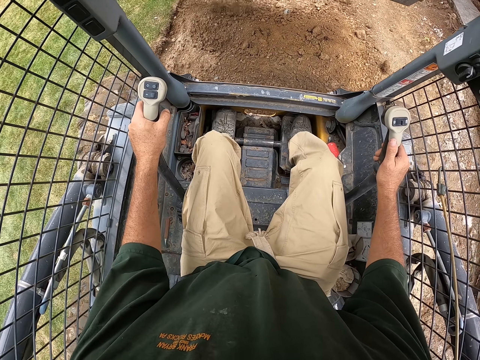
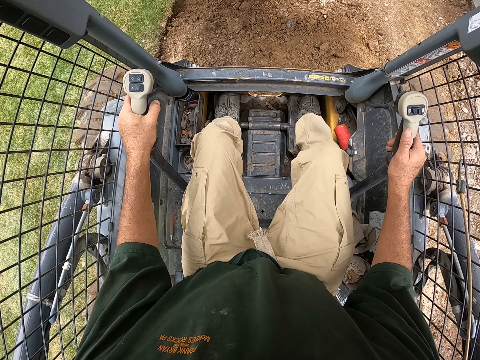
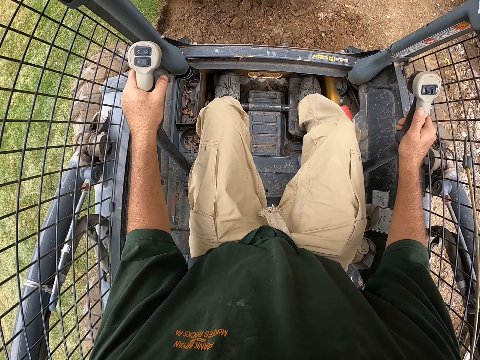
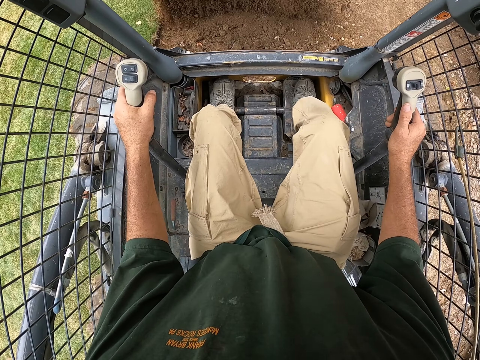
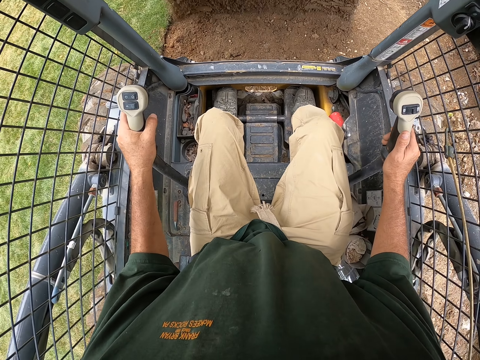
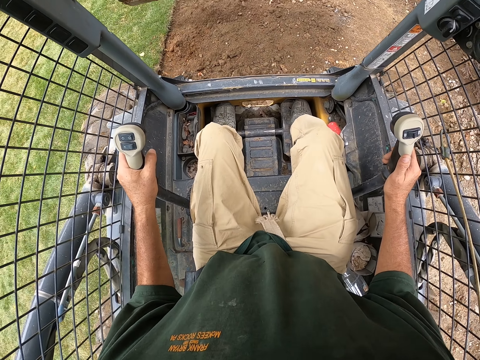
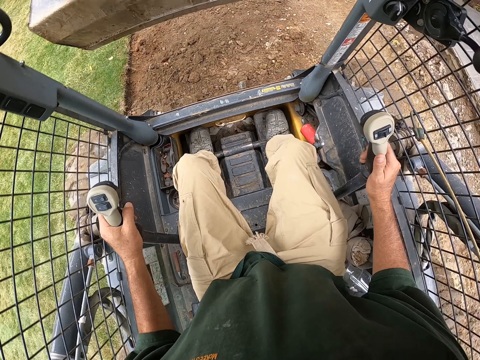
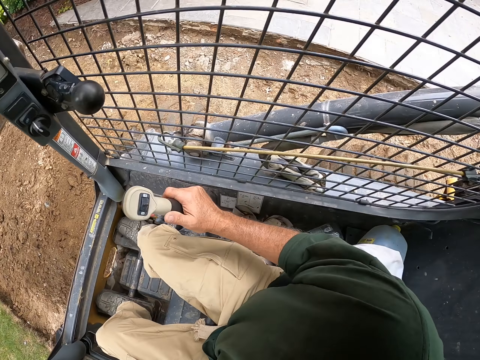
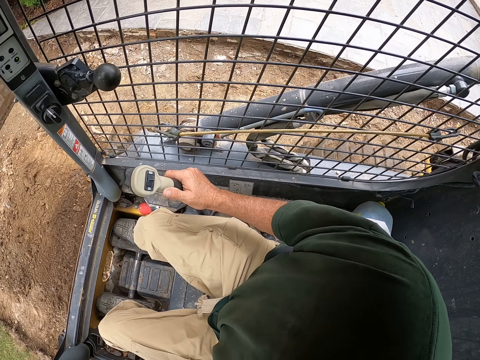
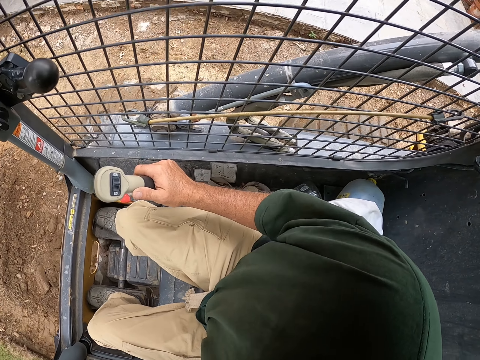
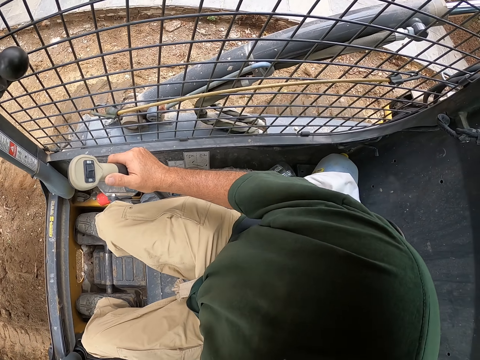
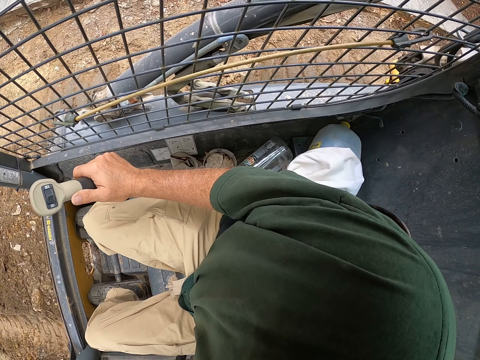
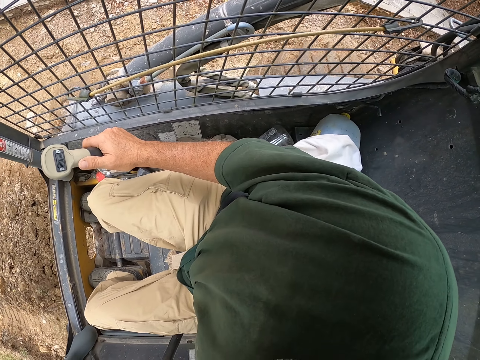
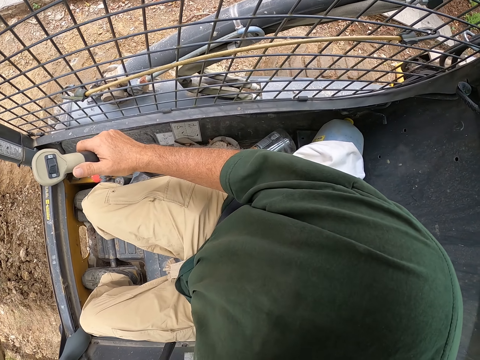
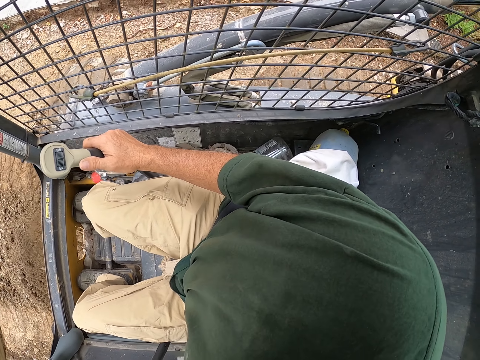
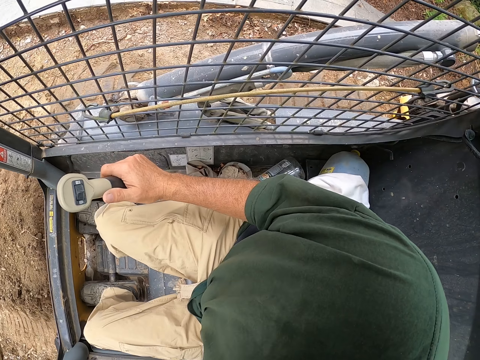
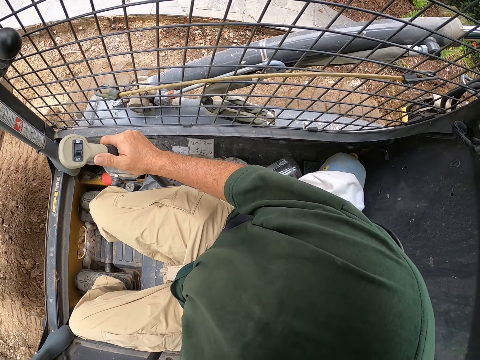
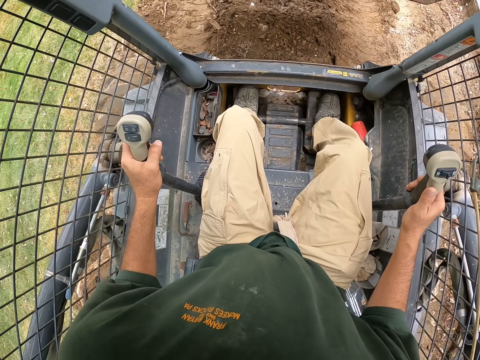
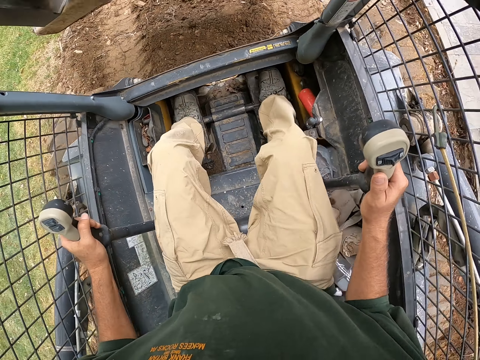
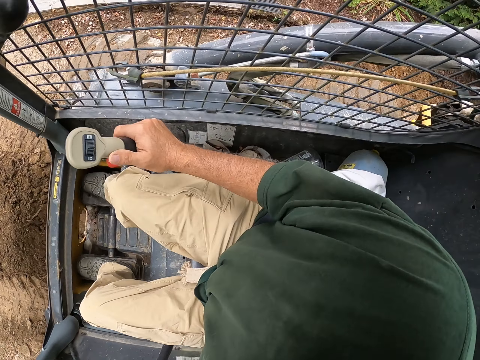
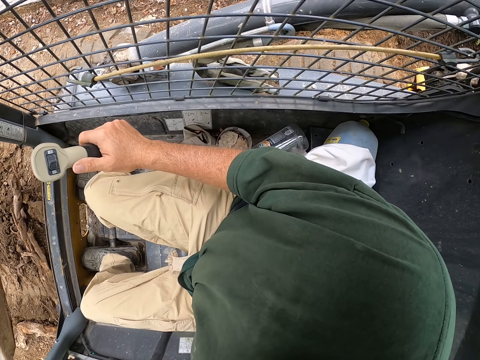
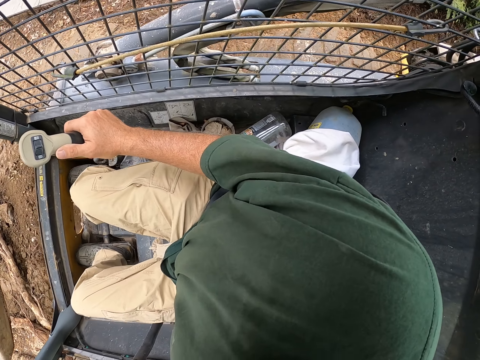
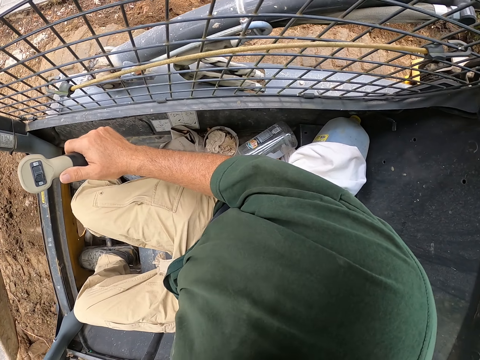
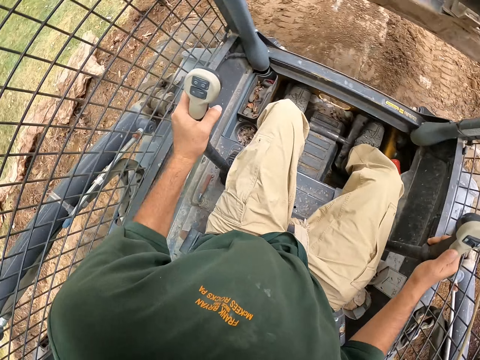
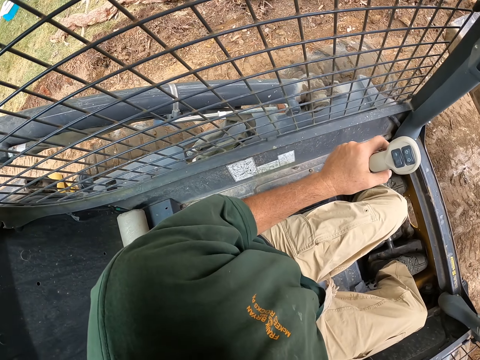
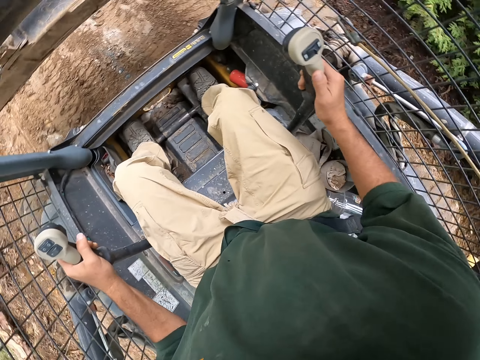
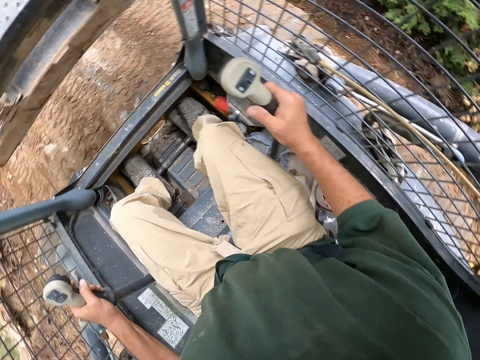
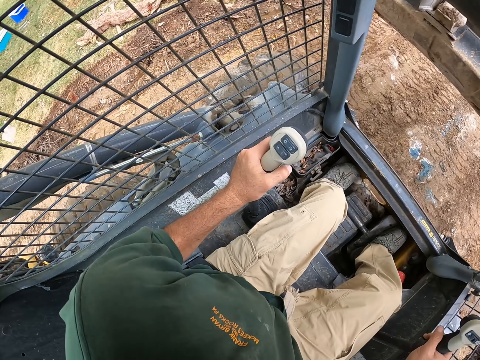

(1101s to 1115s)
The camera wearer pours soil. They drive a backhoe. They pour the soil. They reverse the backhoe.

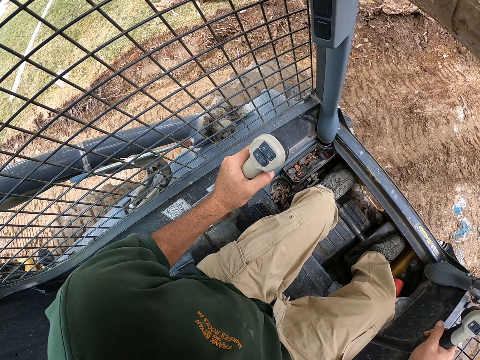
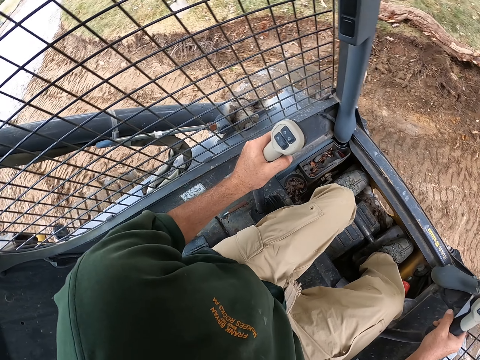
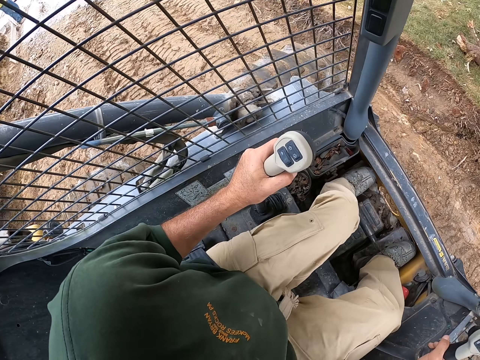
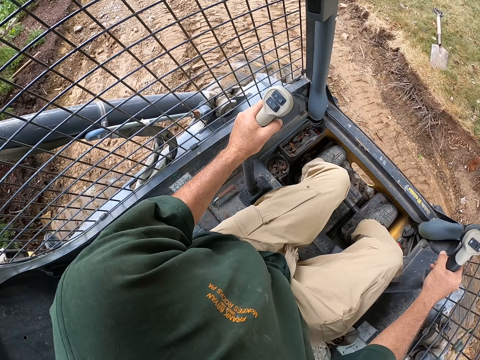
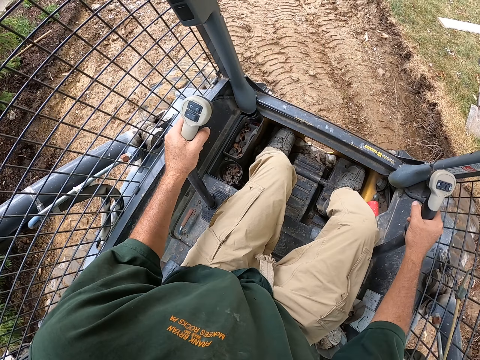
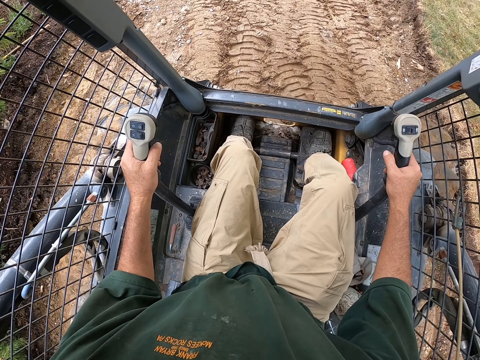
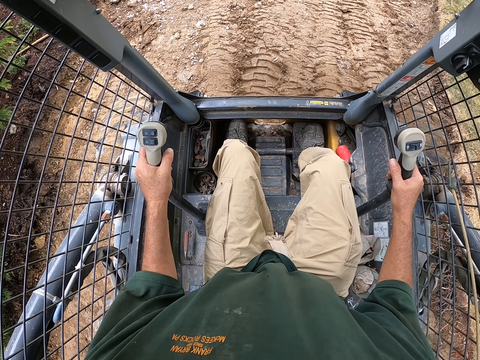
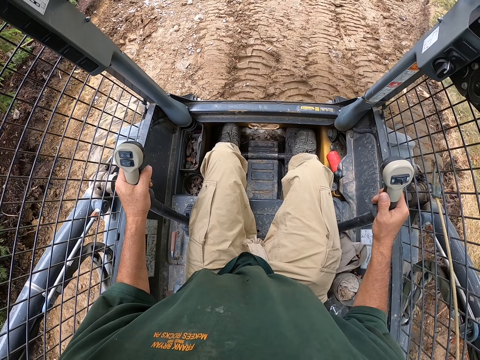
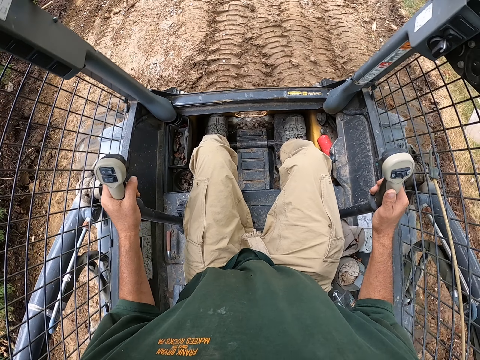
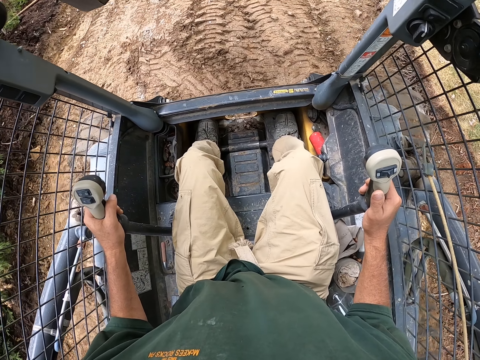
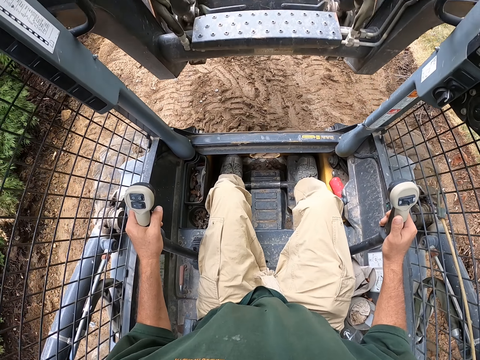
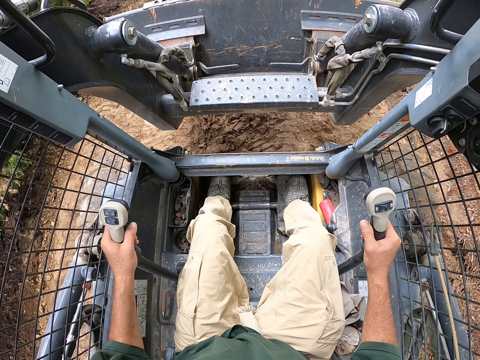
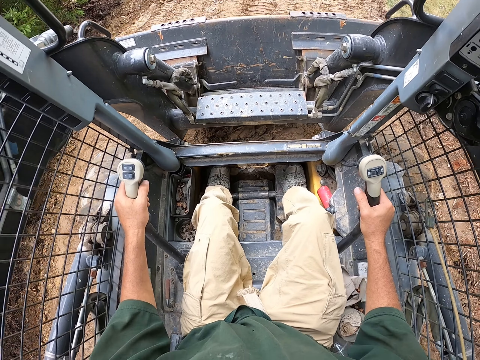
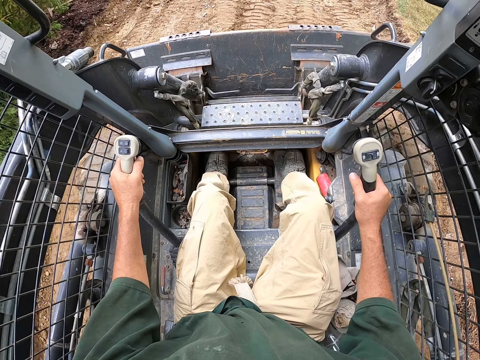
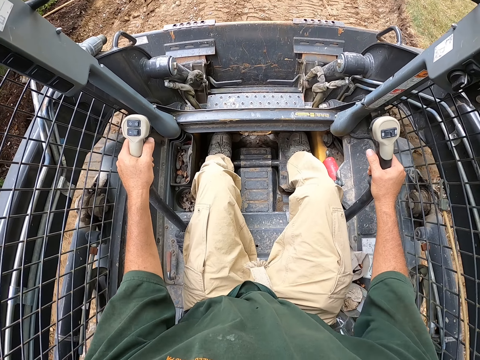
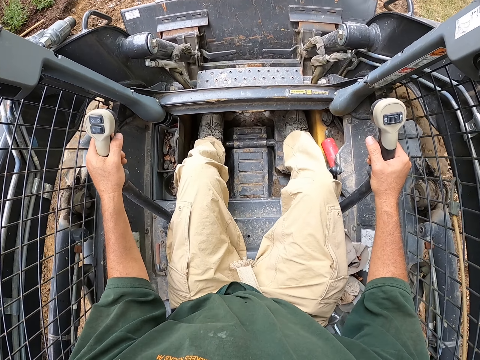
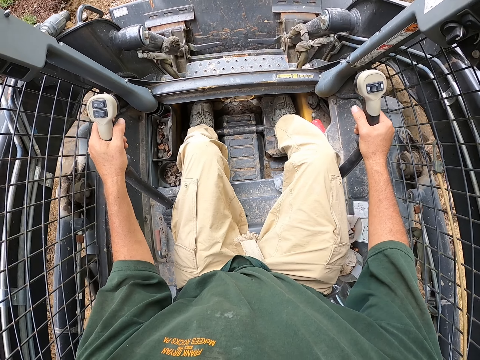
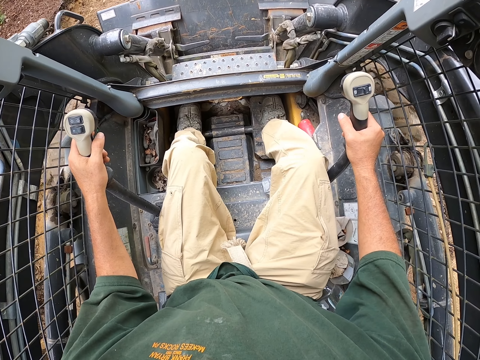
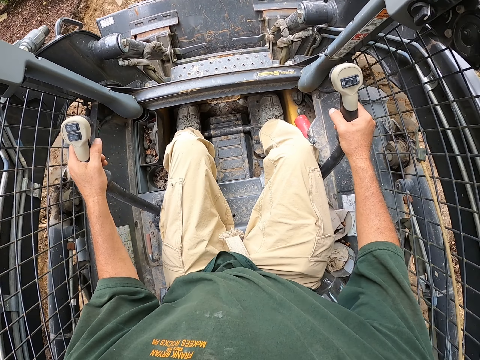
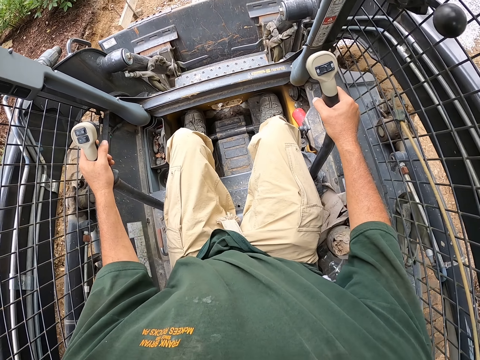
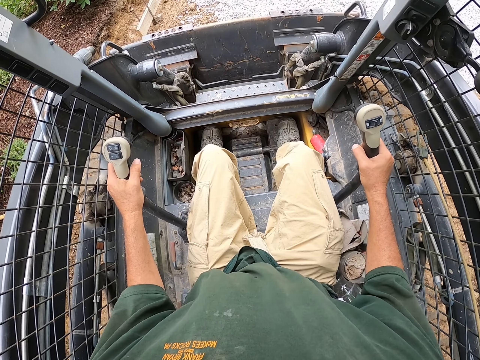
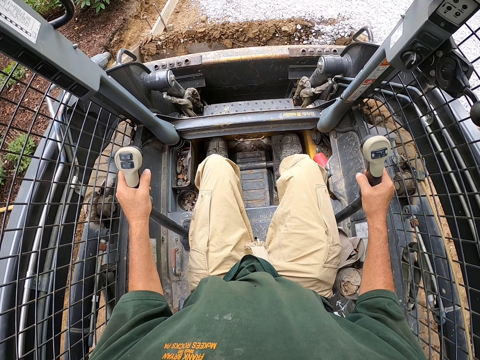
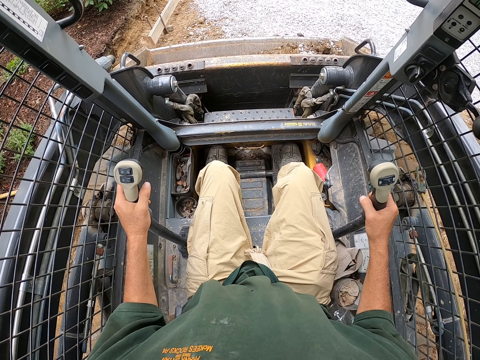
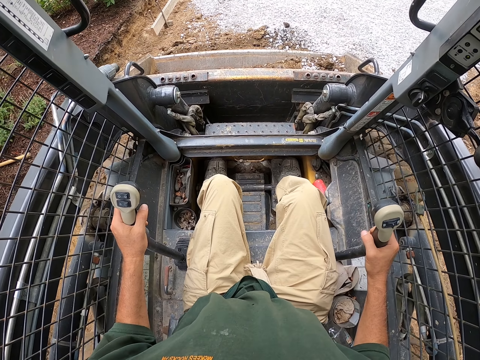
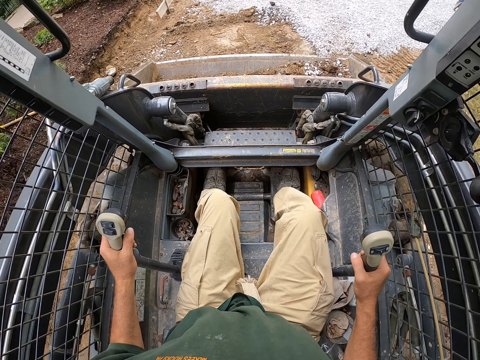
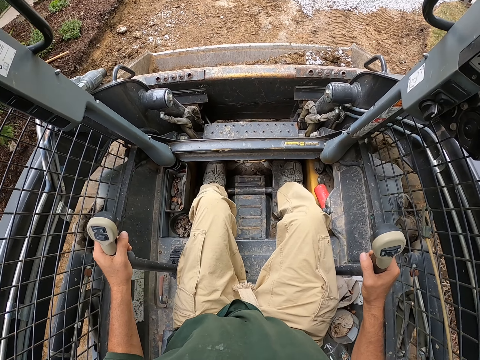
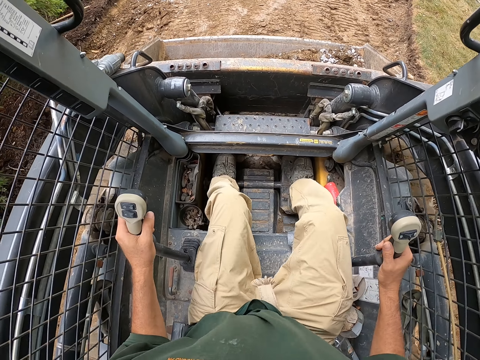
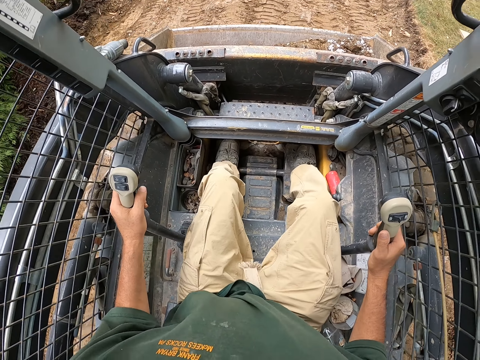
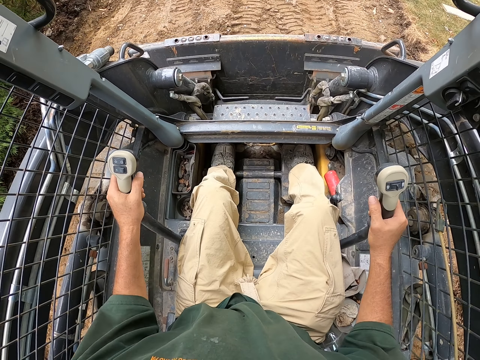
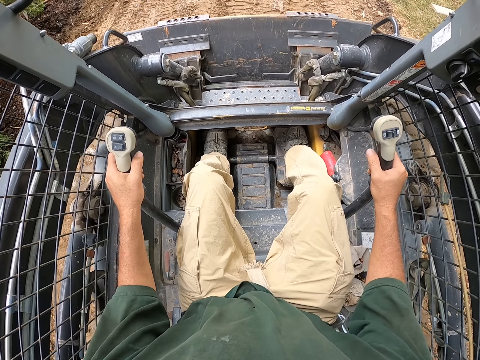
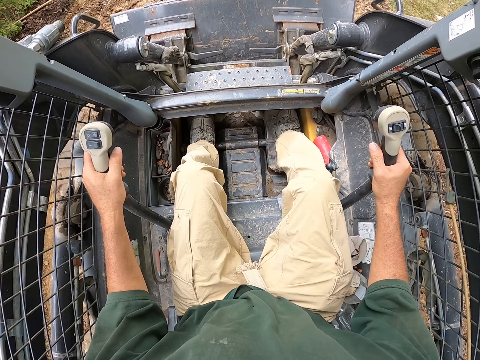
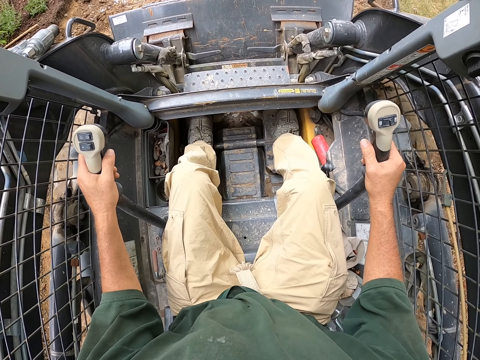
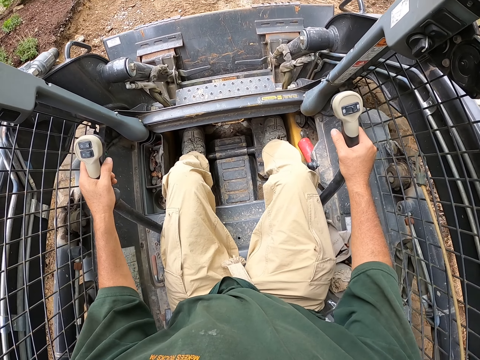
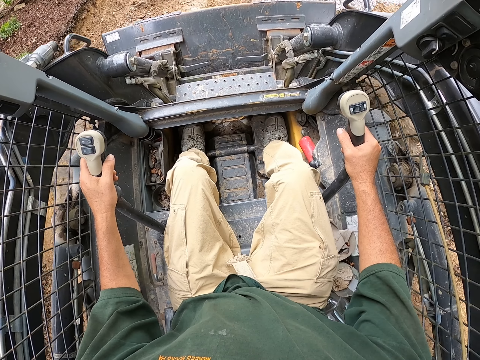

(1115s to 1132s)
The camera wearer drives a backhoe. They reverse the backhoe. They pick up soil with the backhoe. They reverse the backhoe. They pick up the soil with the backhoe.
